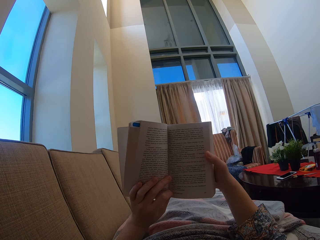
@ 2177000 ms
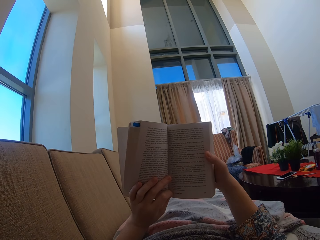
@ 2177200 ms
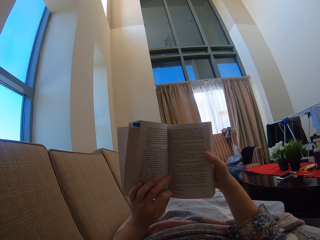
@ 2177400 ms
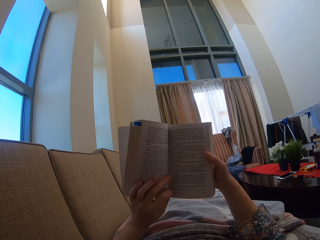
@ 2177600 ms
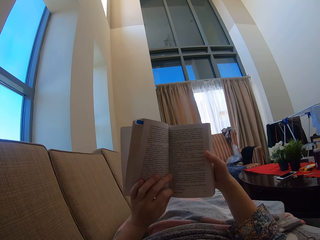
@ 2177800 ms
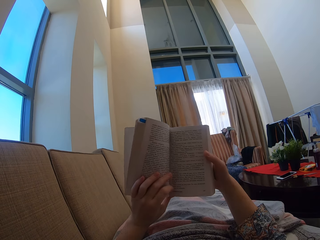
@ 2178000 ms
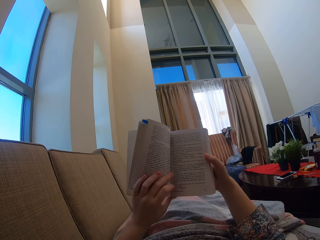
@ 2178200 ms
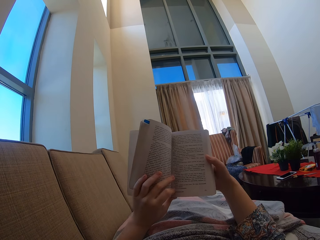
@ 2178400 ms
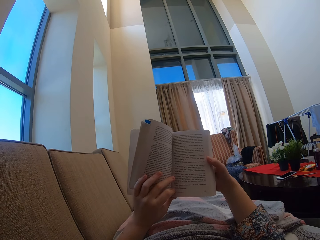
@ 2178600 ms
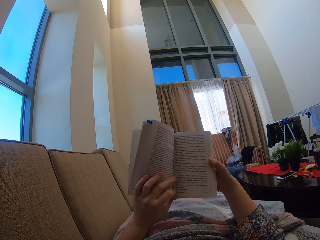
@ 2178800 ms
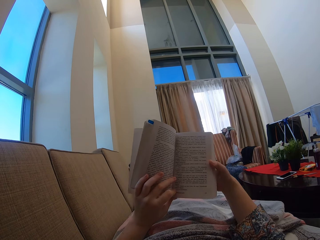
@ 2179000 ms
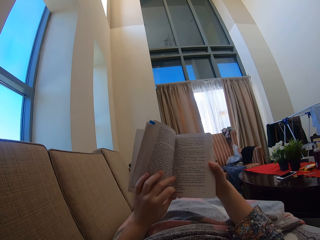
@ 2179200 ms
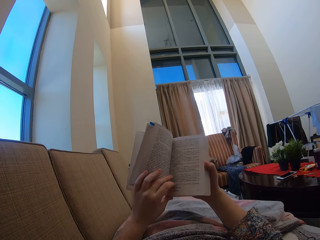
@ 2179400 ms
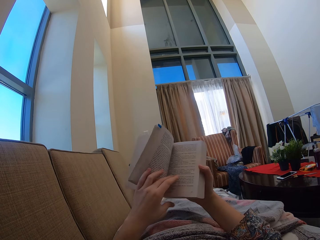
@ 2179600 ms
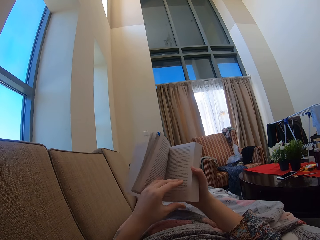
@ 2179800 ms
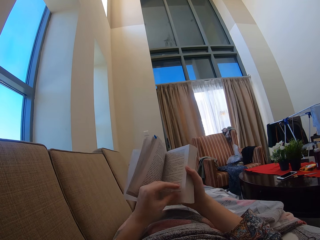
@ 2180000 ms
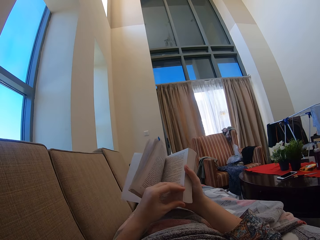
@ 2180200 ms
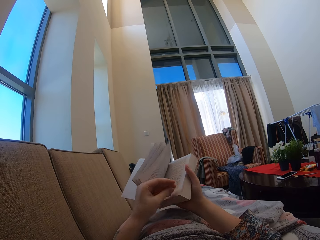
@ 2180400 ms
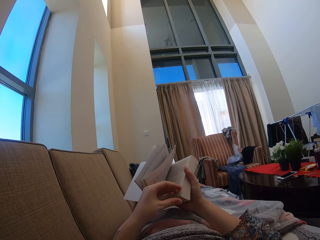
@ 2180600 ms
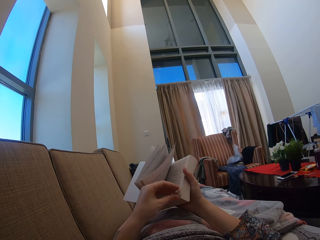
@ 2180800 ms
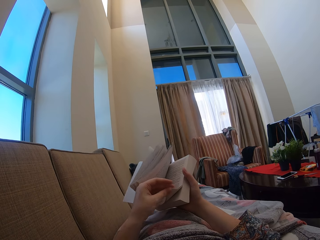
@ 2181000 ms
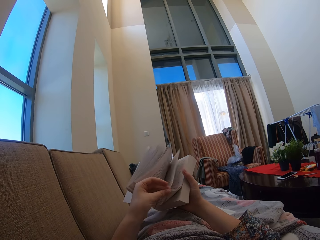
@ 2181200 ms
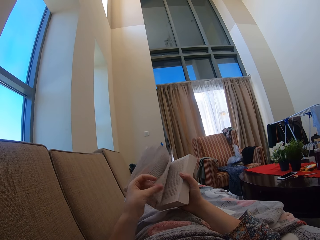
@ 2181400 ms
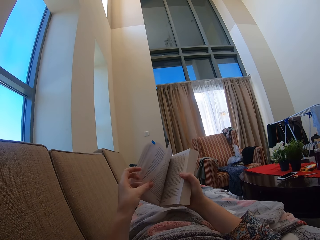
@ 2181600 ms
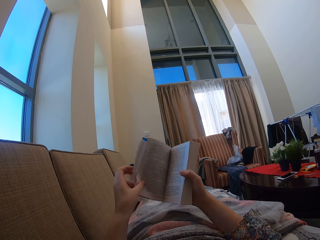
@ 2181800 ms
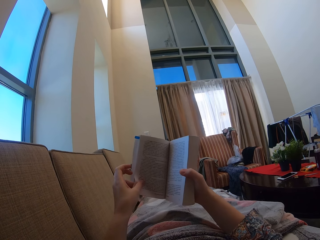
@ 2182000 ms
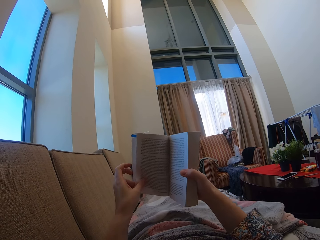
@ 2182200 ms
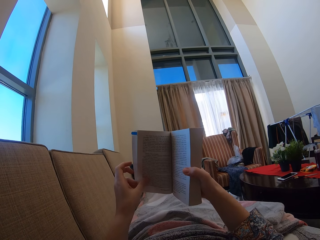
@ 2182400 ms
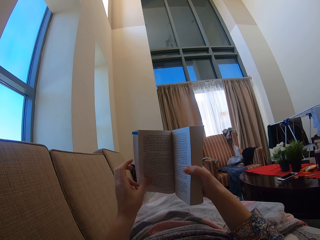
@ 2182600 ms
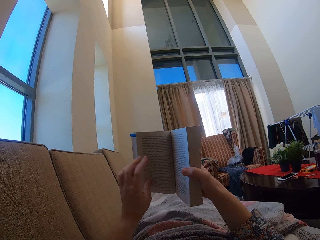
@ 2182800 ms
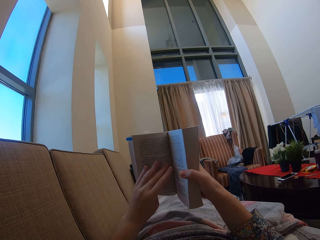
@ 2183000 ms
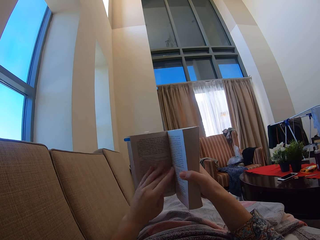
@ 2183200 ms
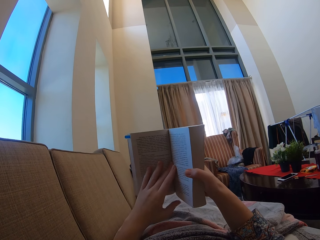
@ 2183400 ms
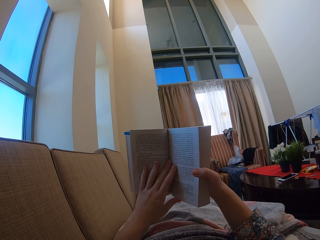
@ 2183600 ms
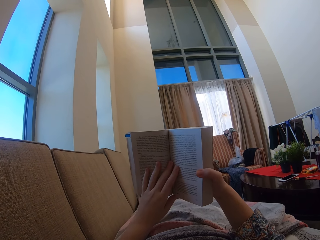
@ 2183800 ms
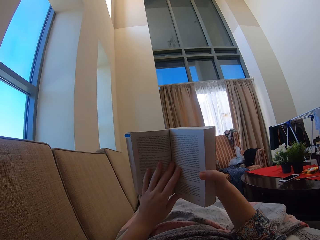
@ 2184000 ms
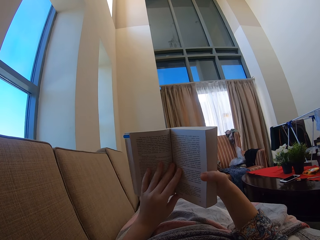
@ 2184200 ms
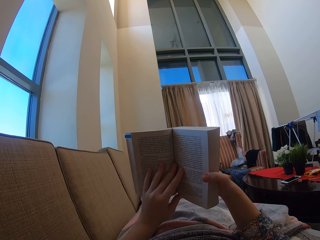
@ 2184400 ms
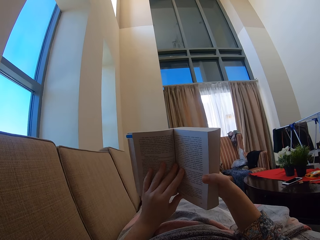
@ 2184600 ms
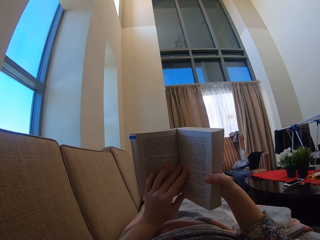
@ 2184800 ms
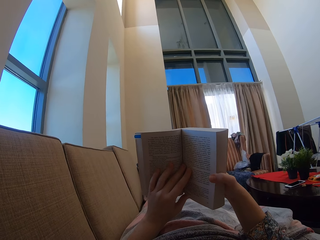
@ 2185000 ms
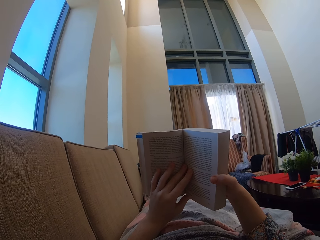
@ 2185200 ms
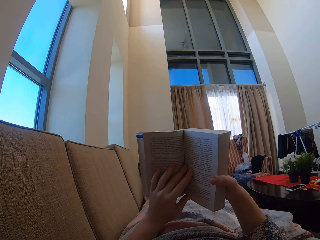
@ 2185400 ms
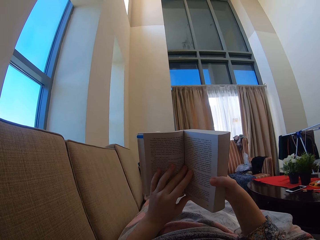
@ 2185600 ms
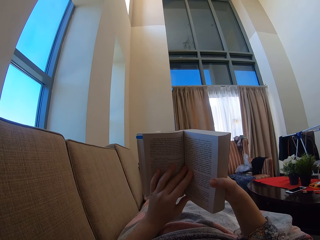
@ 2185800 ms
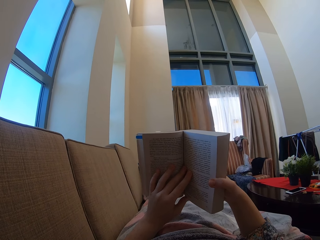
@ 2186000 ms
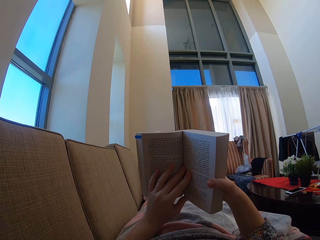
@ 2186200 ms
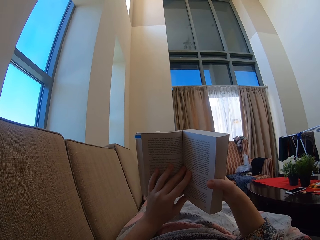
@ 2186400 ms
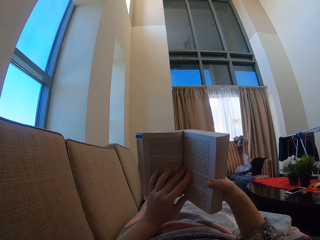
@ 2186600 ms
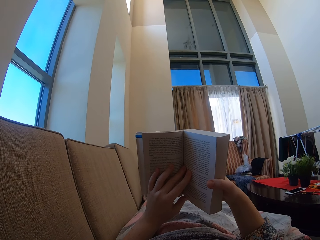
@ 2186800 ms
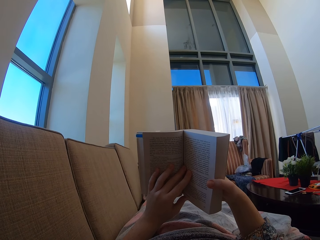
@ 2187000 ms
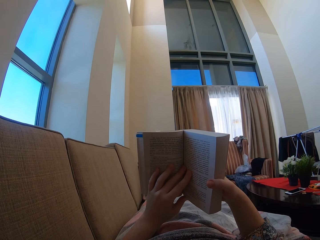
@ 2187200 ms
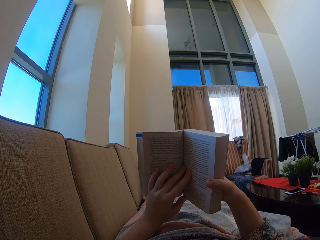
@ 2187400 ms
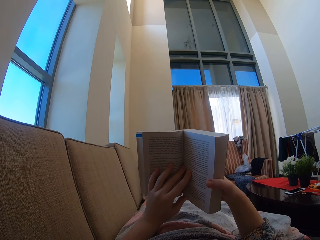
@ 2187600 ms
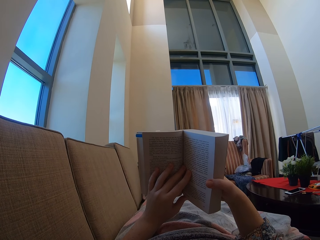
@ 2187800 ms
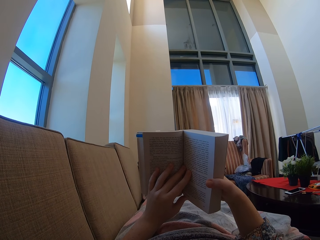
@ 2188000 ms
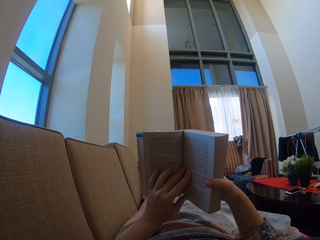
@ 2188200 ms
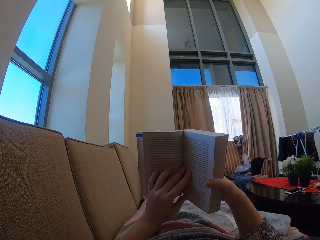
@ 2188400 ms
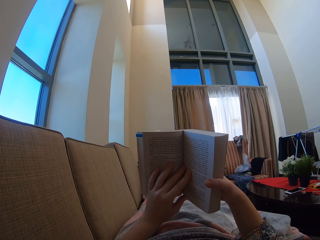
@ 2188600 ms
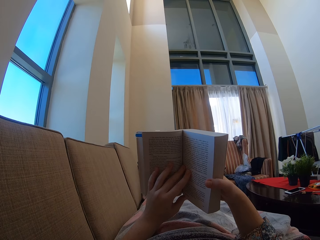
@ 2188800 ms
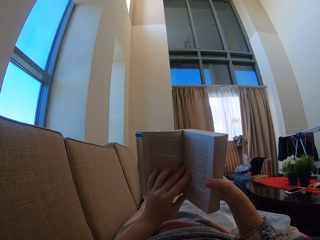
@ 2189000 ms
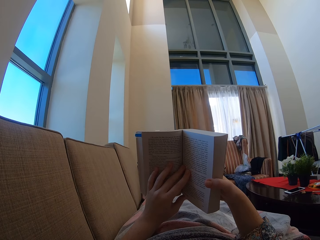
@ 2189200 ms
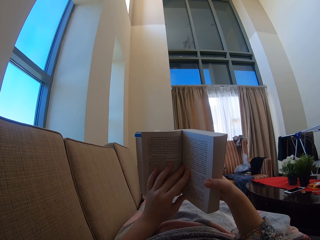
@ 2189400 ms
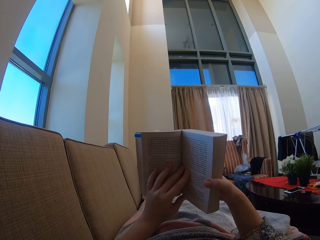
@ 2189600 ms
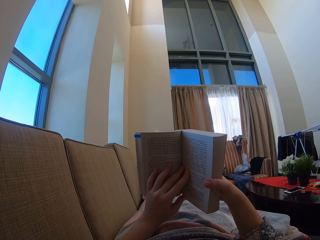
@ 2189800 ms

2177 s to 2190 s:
The camera wearer moves their hand. They swing their hand. They peruse a book. They turn the page of the book. They read the book. They move their hand on the book. They hold the book.

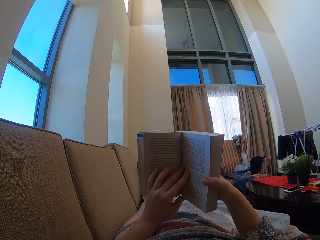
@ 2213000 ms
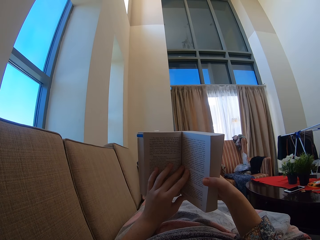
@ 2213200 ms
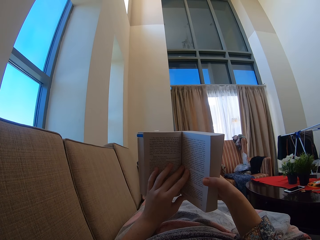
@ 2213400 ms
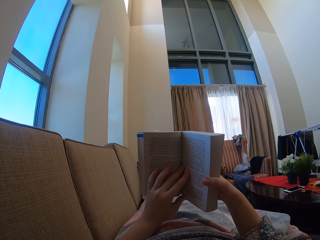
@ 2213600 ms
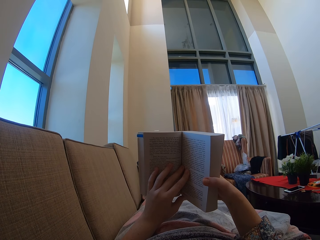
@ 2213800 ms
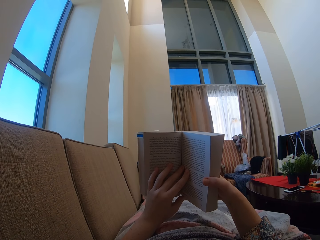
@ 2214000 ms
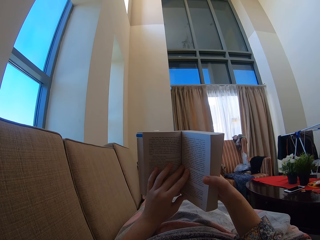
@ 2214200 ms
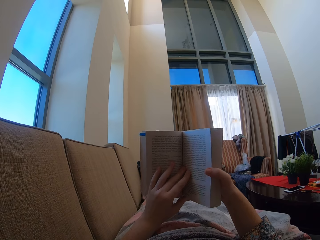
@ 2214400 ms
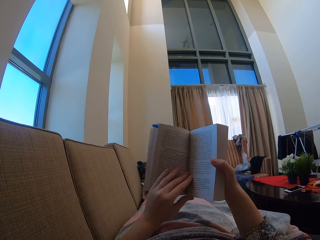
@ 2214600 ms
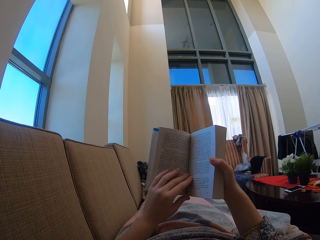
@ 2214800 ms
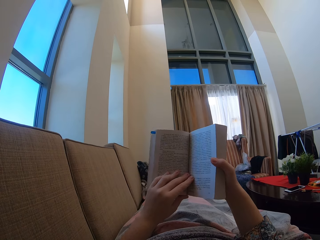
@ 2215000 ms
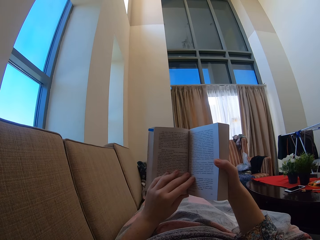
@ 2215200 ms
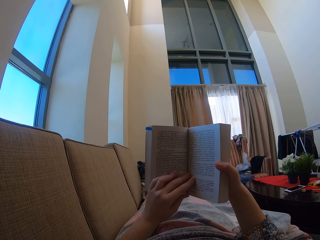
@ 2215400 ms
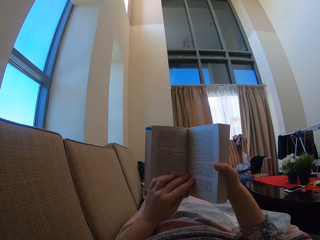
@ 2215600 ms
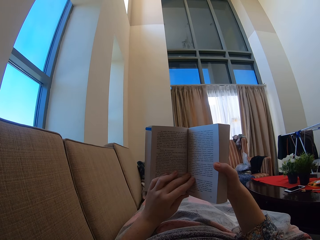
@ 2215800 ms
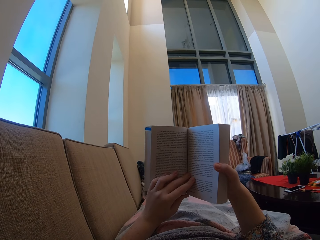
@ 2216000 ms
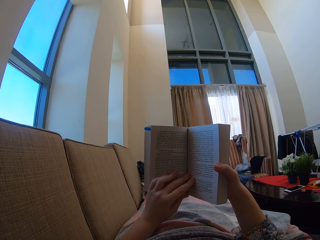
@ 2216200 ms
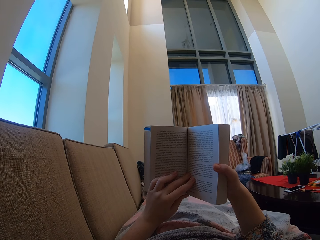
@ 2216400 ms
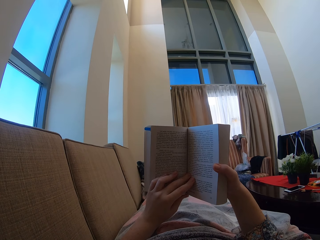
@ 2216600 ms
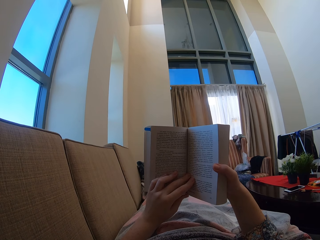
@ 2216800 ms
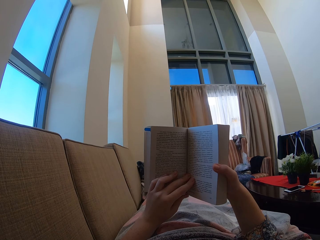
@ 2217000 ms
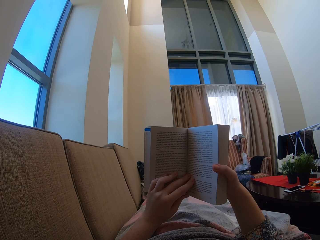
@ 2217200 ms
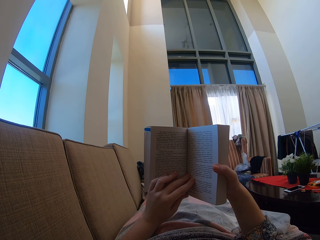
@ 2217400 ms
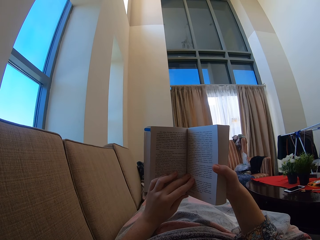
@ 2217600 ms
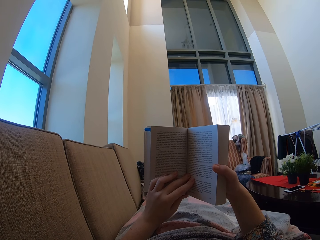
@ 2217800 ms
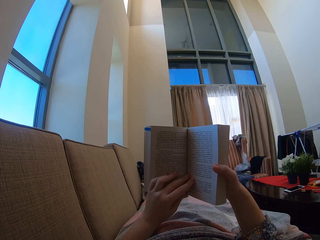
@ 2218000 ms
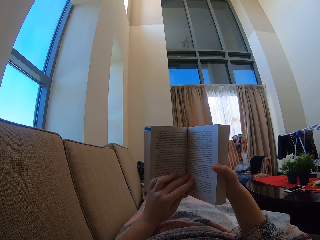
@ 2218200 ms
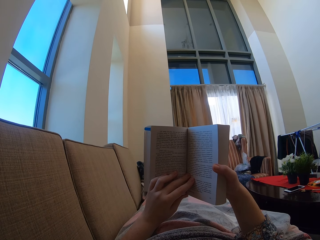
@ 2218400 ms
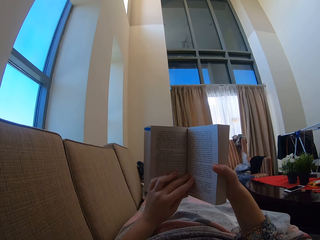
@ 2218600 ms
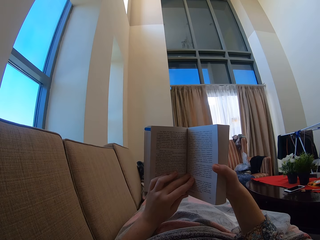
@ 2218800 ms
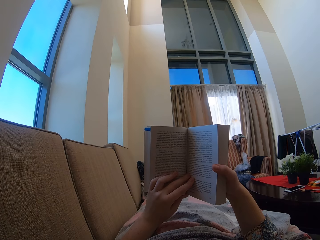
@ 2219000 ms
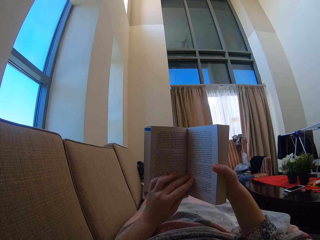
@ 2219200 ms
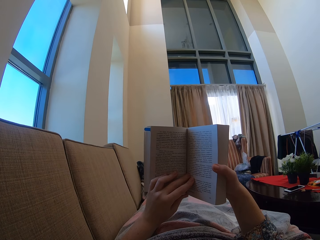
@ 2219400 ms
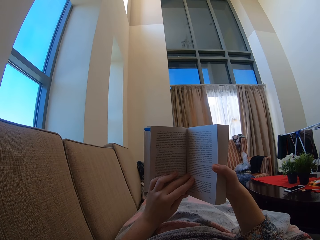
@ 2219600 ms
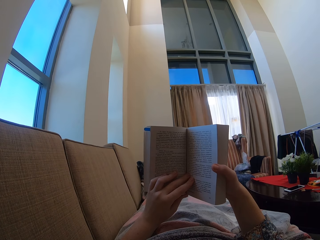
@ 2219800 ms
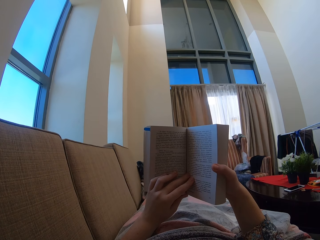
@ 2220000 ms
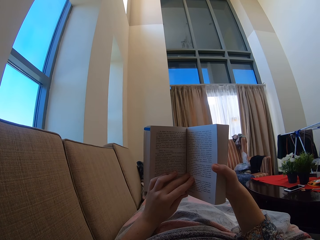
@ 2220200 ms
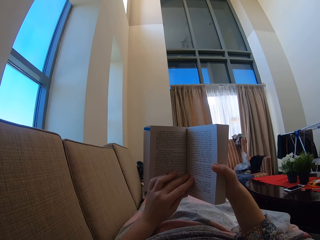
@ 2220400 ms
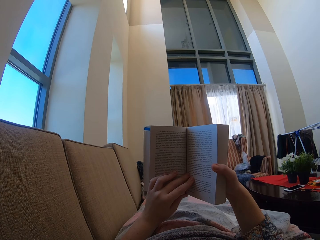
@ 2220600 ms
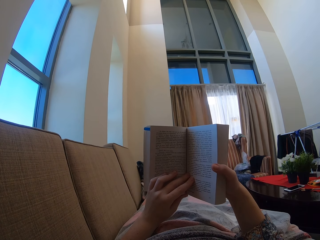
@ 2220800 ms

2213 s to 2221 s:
The camera wearer moves their hand. They hold the book.
